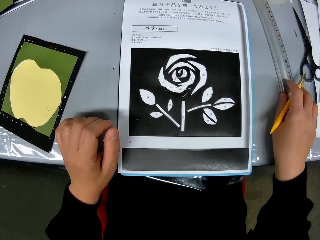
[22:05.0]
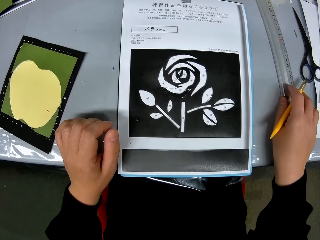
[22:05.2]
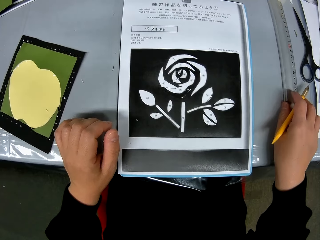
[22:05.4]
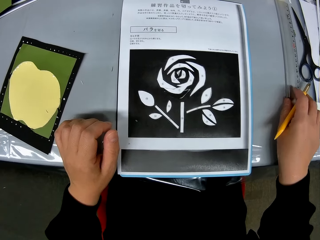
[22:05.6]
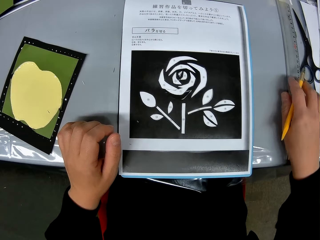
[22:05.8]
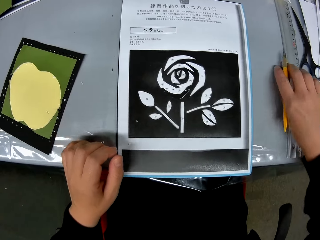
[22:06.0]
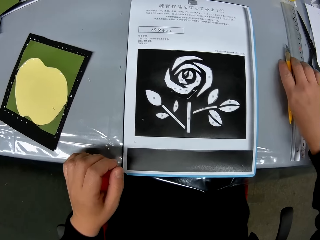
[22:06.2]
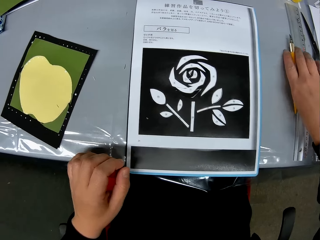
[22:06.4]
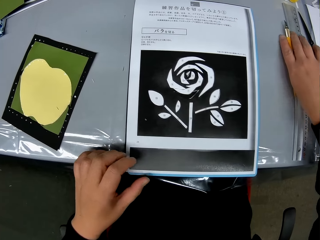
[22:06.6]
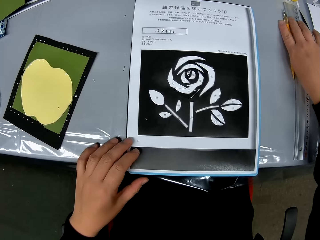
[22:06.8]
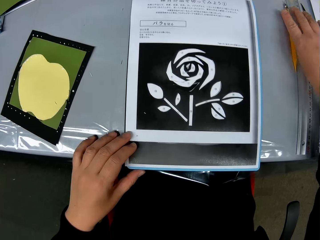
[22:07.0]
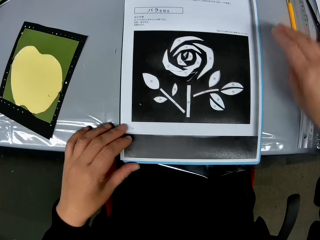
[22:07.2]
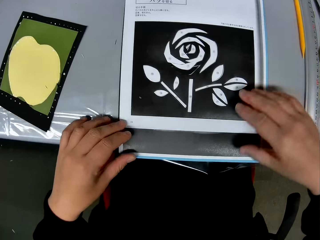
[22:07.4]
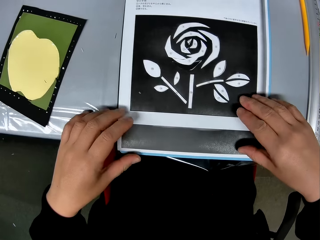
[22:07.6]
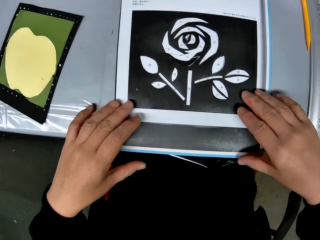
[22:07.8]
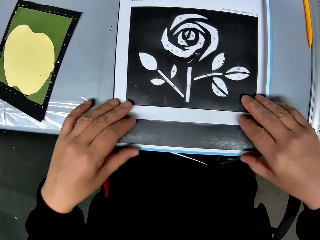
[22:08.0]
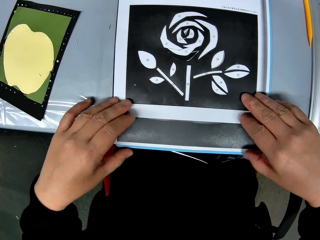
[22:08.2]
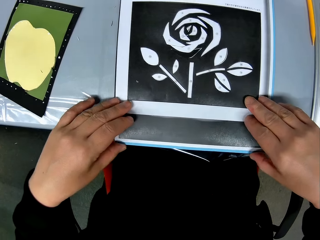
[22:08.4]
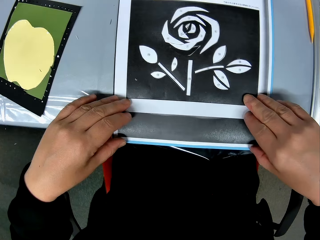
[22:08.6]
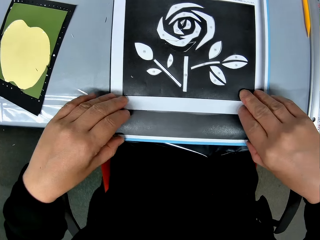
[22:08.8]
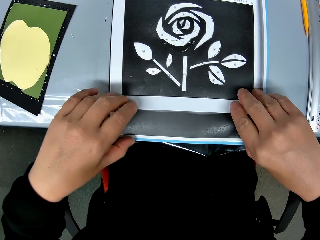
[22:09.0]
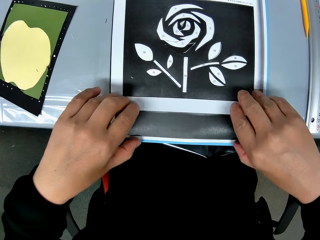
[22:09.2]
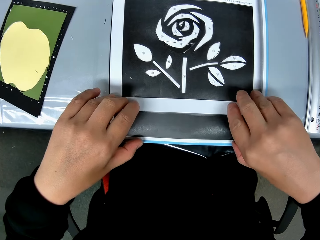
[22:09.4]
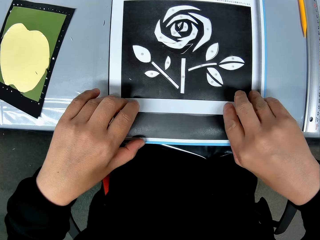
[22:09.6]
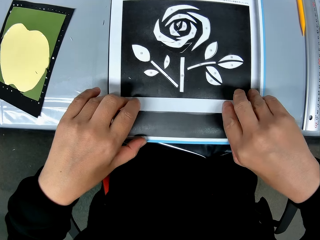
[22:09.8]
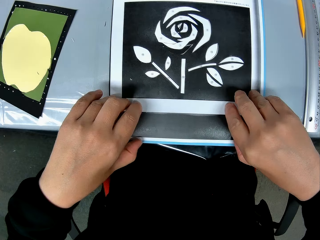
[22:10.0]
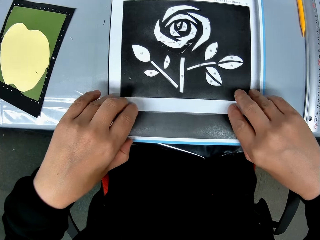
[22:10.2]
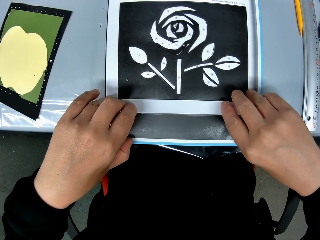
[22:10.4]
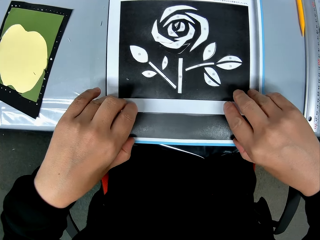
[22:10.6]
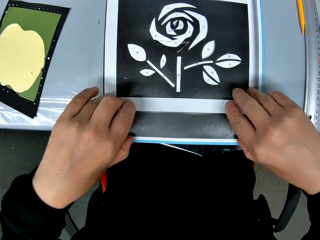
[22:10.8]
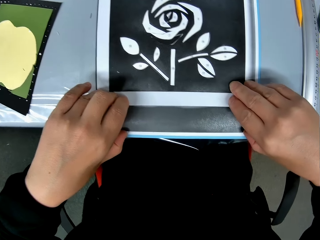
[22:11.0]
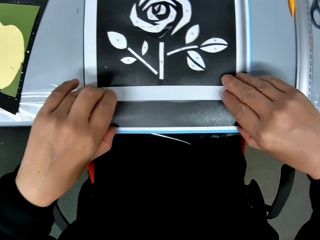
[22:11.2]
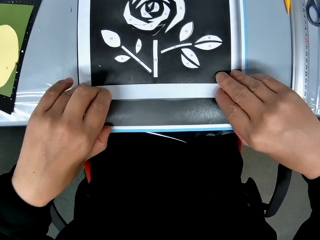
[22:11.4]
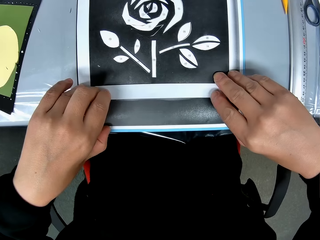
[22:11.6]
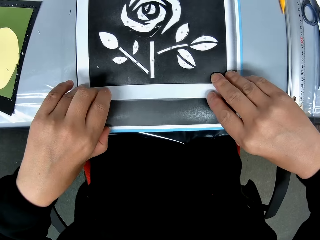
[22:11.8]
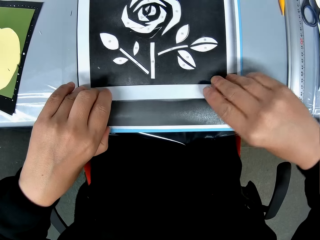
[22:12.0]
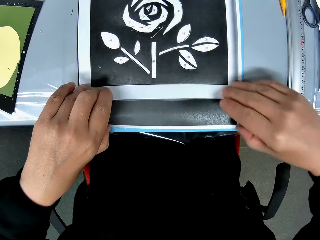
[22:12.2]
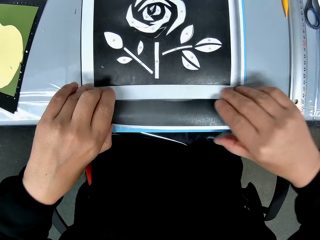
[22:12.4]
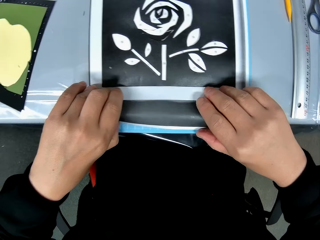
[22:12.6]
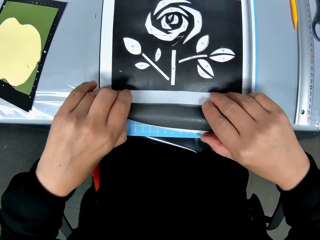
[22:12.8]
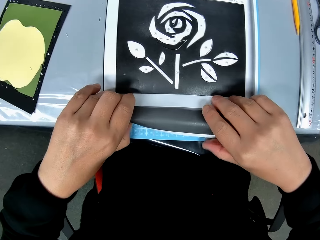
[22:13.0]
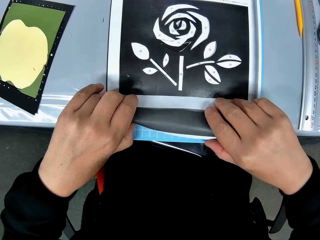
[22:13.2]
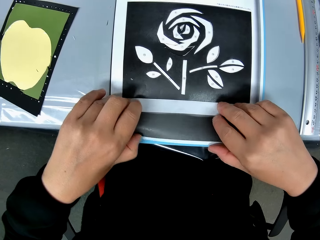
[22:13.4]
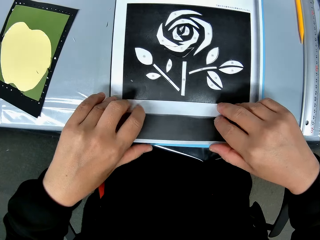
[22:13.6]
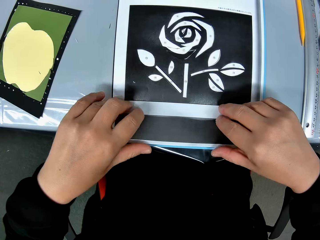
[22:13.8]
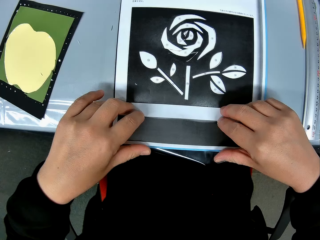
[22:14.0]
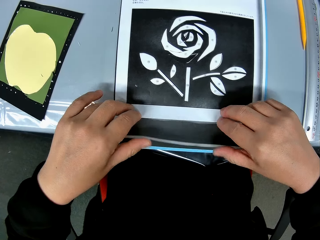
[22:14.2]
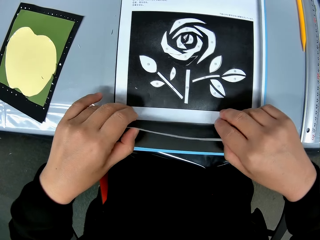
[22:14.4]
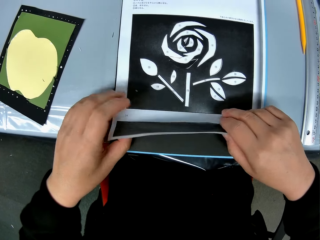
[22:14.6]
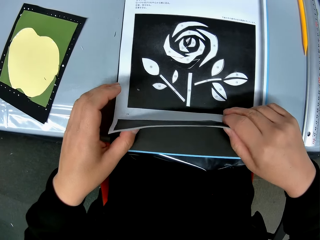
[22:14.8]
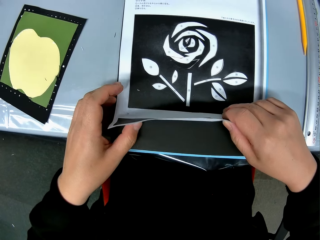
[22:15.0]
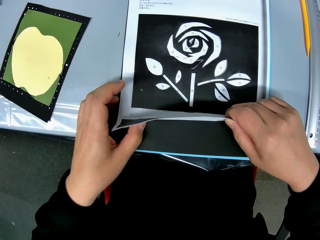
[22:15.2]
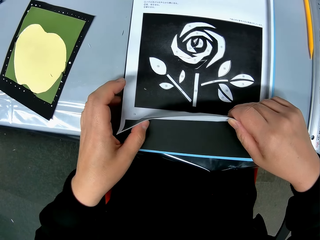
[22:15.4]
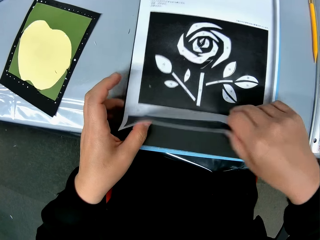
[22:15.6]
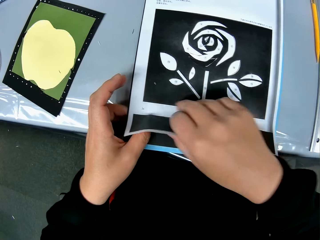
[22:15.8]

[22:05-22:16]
The camera wearer removes part of the paper with drawing on it from the black cardstock.

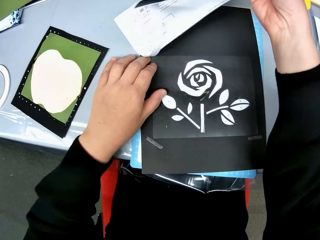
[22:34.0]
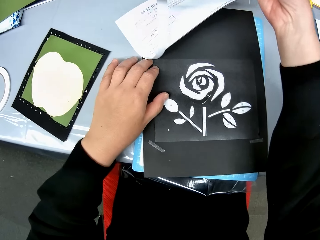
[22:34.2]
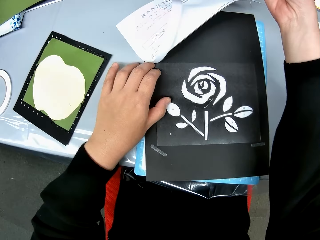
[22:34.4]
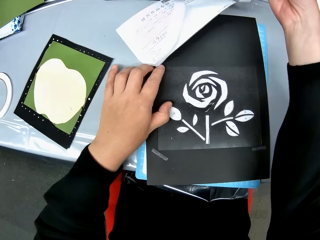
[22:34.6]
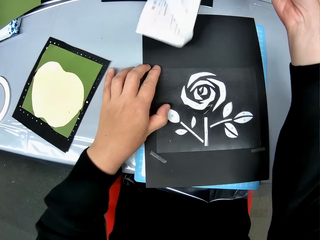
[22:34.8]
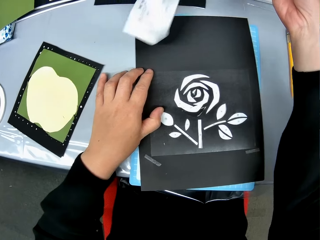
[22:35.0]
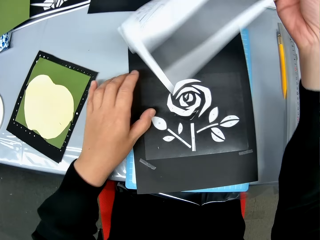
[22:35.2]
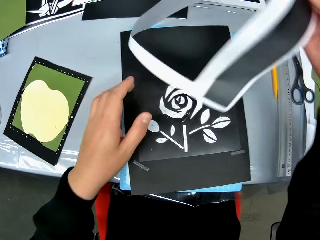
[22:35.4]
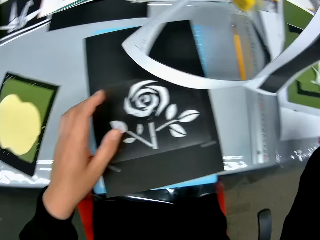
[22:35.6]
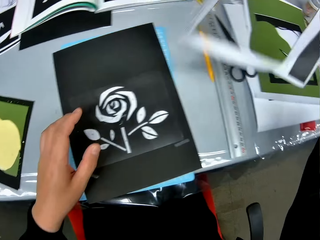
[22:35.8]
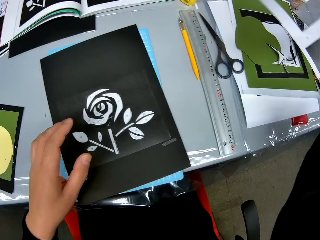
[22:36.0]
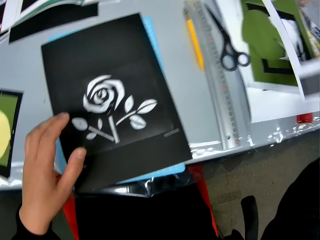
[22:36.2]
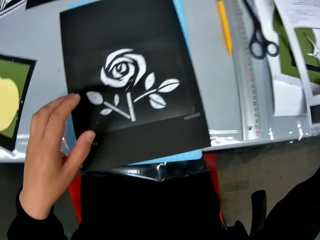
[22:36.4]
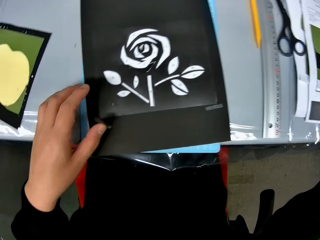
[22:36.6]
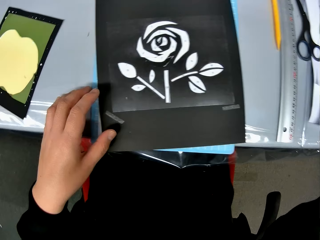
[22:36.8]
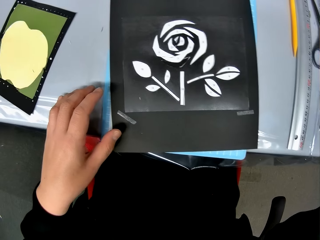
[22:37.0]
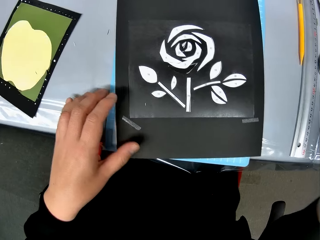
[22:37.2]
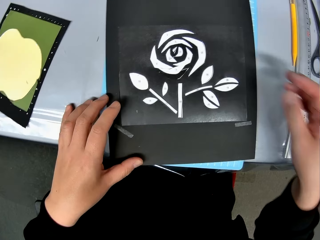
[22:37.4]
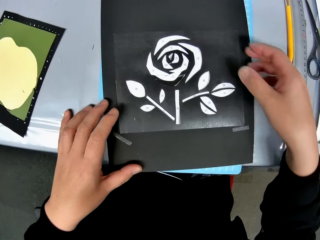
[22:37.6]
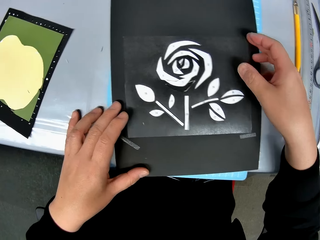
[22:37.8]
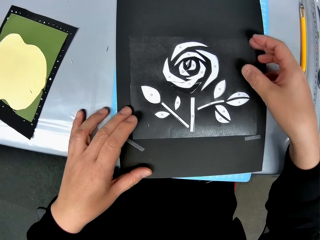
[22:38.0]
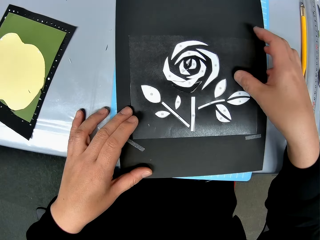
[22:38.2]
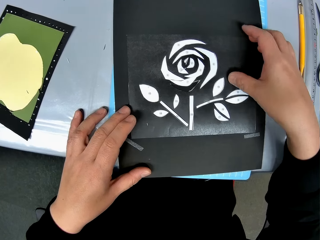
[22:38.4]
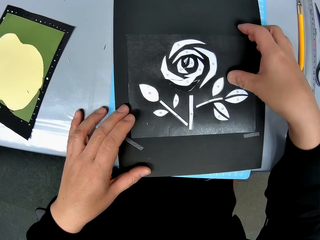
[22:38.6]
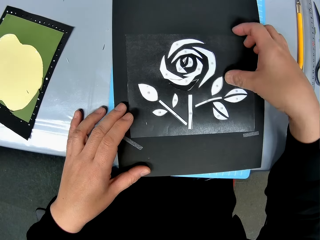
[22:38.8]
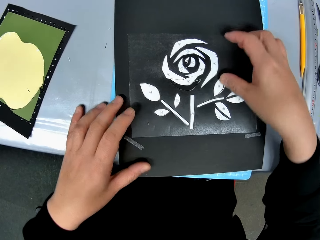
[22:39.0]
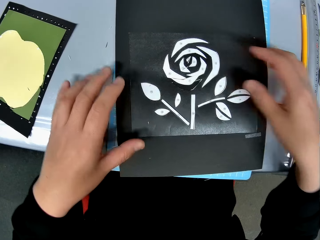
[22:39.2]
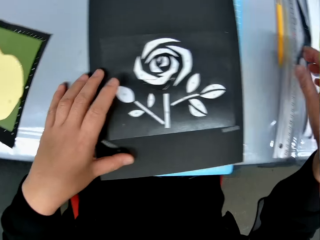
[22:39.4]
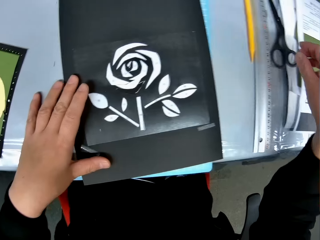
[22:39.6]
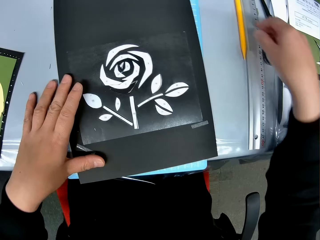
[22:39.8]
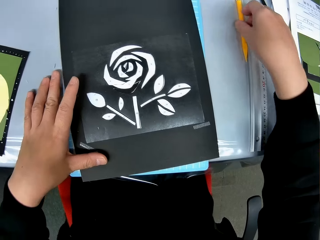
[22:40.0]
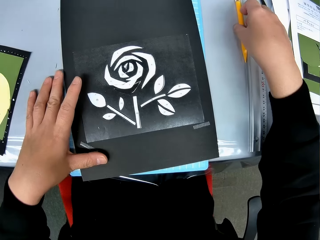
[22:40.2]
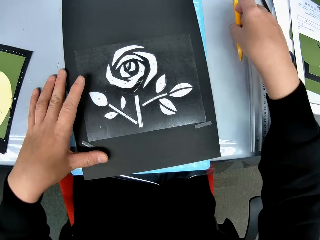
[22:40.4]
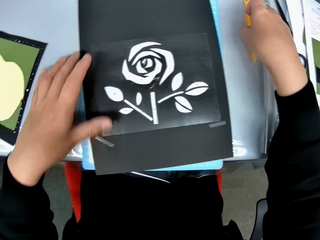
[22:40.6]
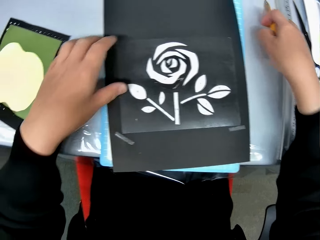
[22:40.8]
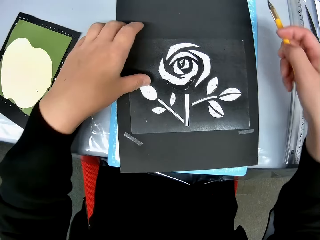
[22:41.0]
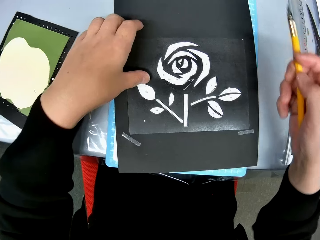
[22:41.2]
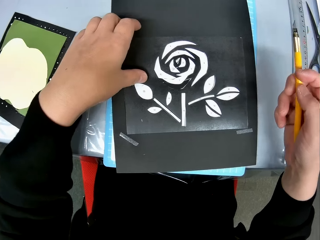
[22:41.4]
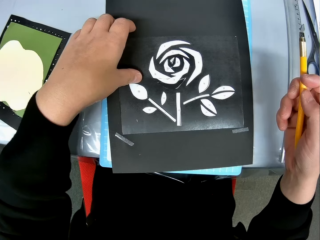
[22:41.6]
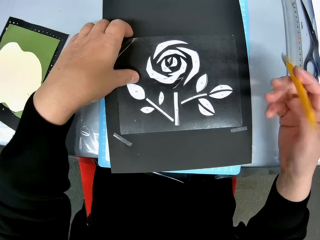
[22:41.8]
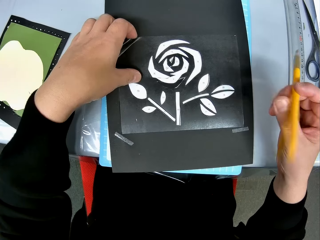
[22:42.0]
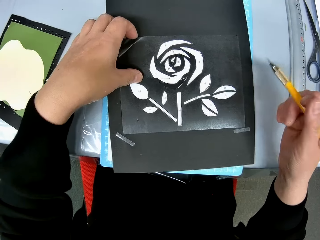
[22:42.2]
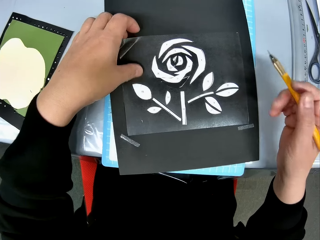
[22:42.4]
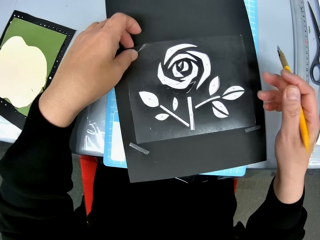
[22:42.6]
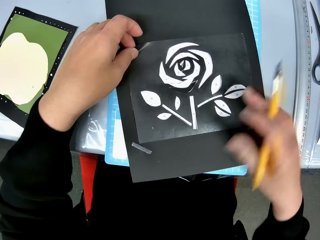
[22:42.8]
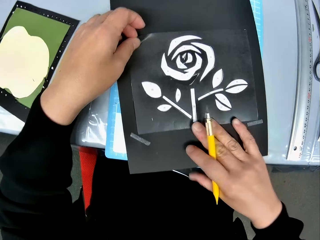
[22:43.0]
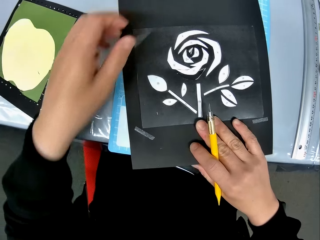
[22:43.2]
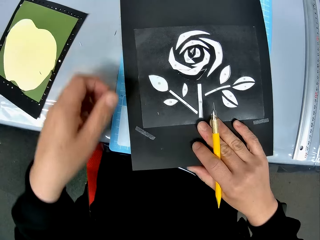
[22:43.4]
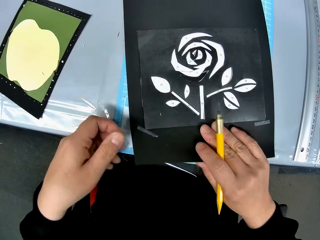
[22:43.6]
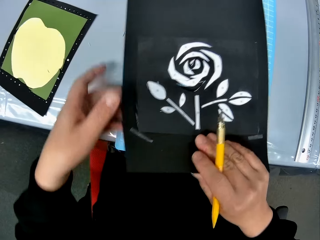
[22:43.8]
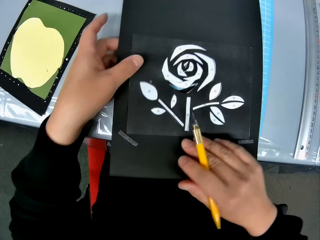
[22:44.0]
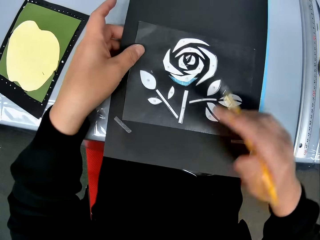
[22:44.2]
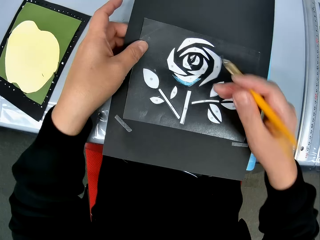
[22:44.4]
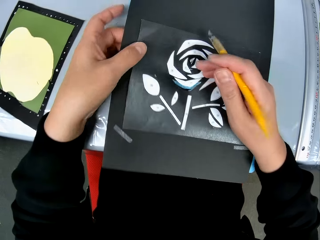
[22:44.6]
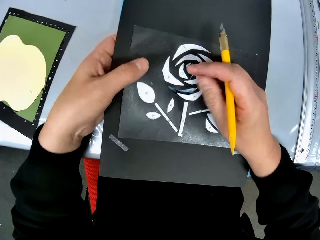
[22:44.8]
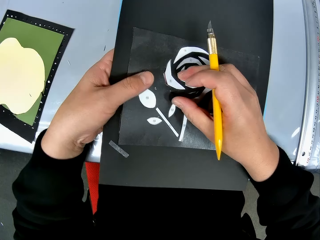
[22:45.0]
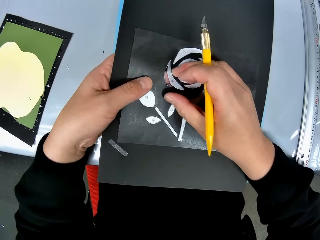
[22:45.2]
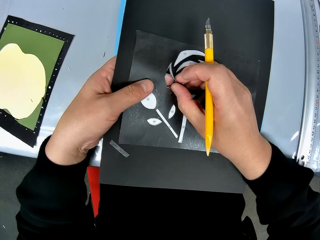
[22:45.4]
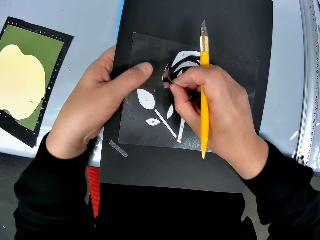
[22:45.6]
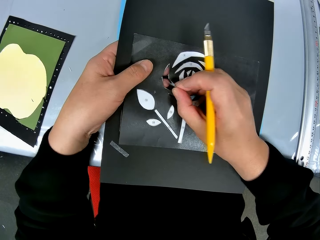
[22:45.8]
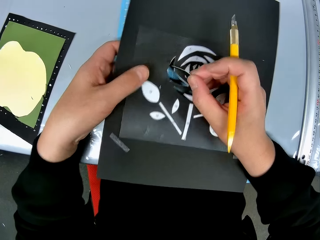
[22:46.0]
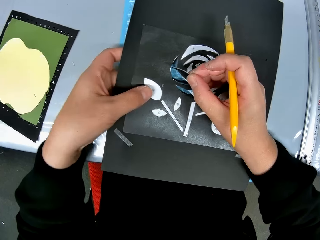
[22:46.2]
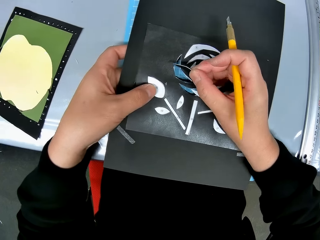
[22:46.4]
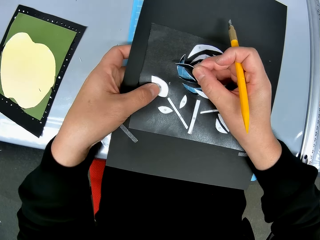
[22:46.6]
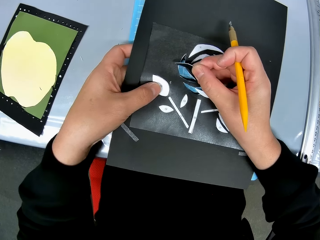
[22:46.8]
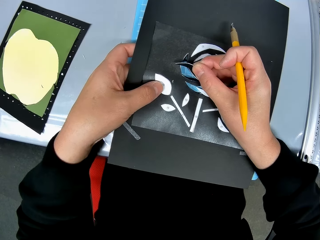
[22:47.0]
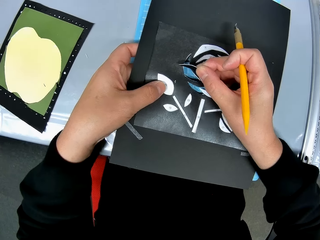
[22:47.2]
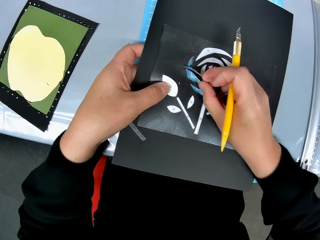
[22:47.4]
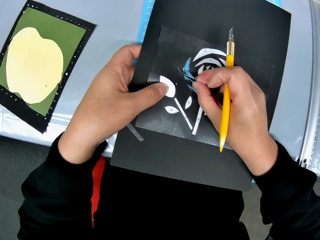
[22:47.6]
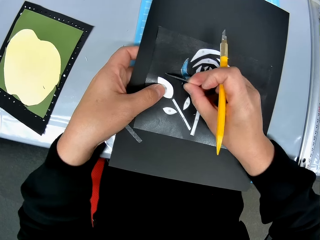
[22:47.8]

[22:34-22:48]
The camera wearer drops the paper on the table. She touches the other part of the paper with drawing on it. She picks up the craft knife from the table. She holds the other part of the paper with drawing on it with her left hand. She adjusts the position of the black cardstock. She removes a piece of the drawing from the black cardstock with the craft knife.
